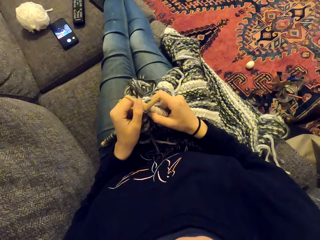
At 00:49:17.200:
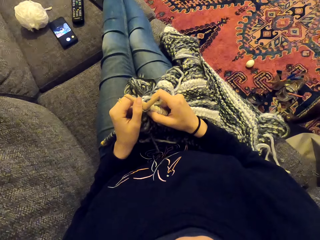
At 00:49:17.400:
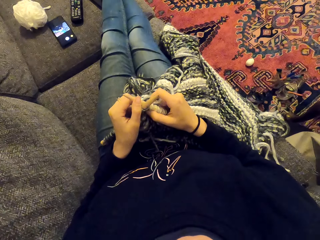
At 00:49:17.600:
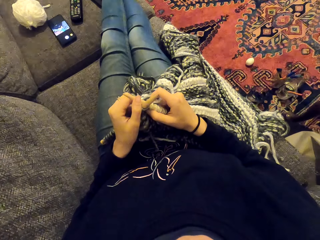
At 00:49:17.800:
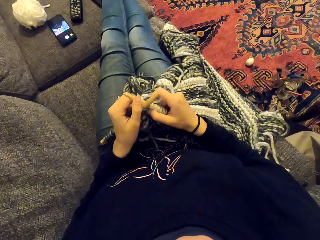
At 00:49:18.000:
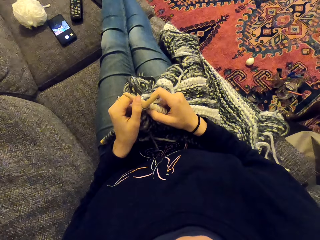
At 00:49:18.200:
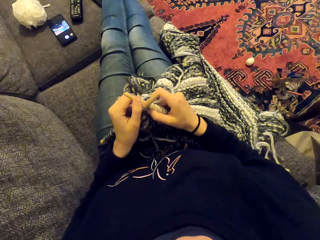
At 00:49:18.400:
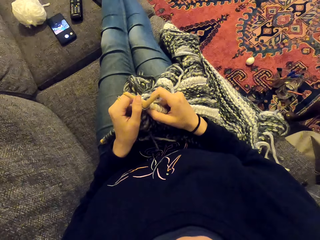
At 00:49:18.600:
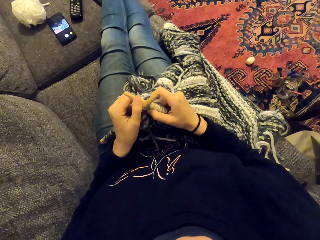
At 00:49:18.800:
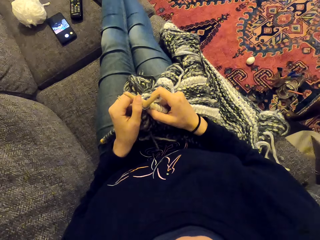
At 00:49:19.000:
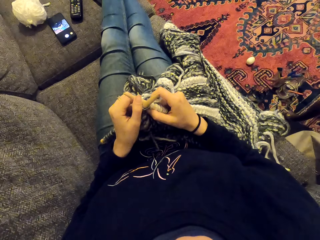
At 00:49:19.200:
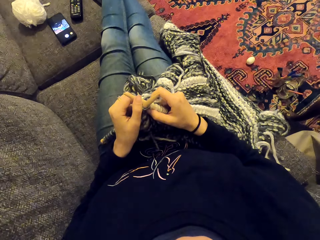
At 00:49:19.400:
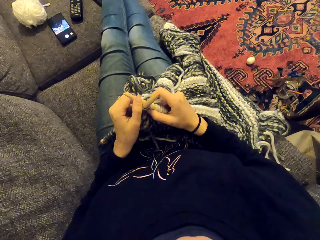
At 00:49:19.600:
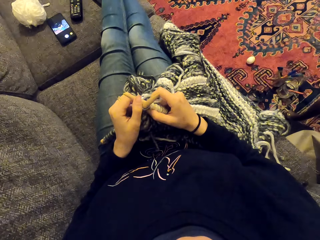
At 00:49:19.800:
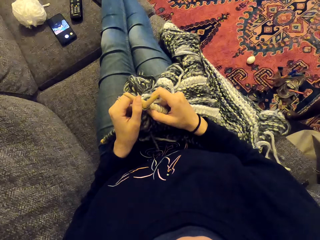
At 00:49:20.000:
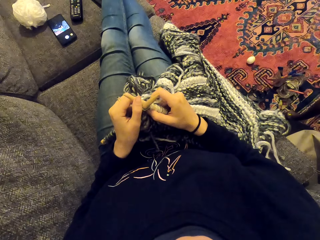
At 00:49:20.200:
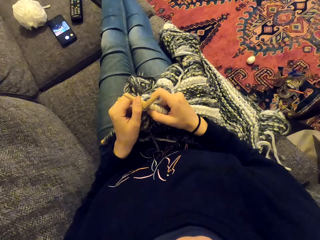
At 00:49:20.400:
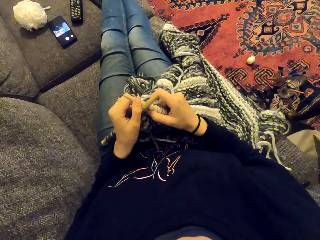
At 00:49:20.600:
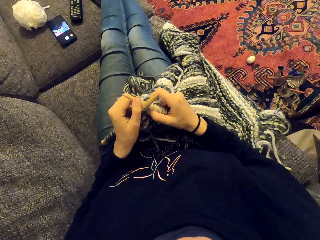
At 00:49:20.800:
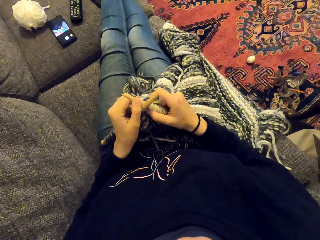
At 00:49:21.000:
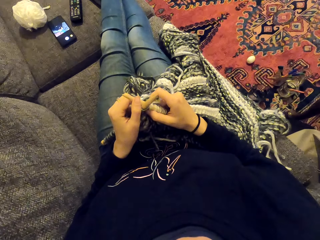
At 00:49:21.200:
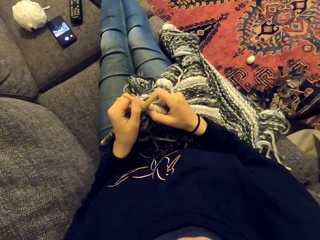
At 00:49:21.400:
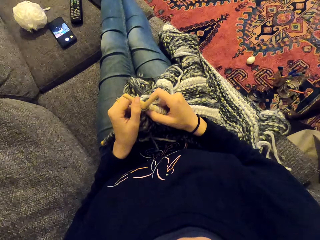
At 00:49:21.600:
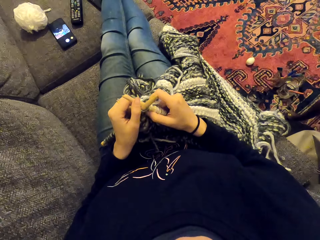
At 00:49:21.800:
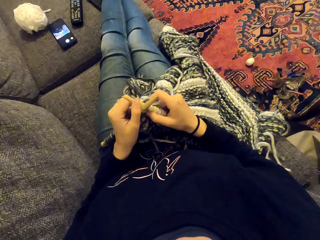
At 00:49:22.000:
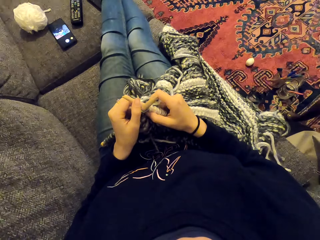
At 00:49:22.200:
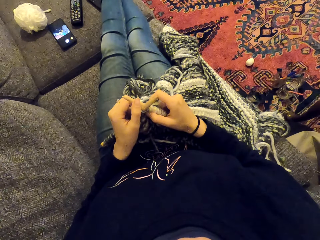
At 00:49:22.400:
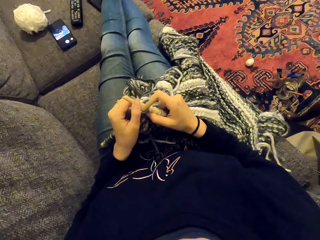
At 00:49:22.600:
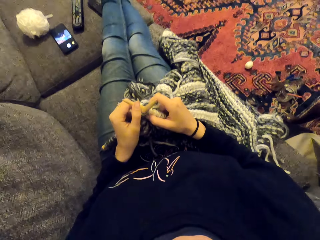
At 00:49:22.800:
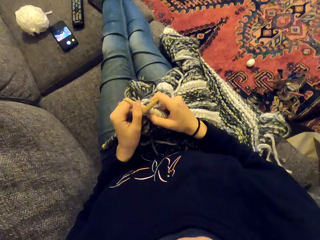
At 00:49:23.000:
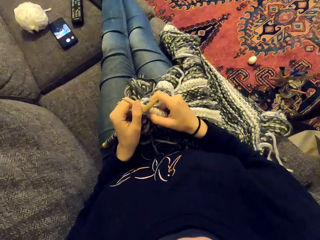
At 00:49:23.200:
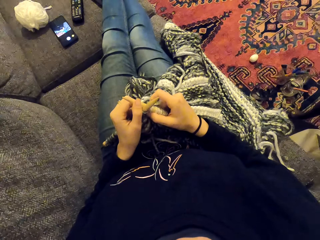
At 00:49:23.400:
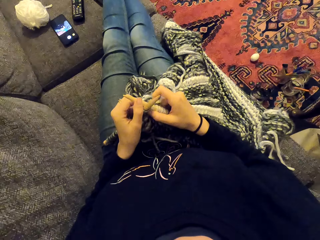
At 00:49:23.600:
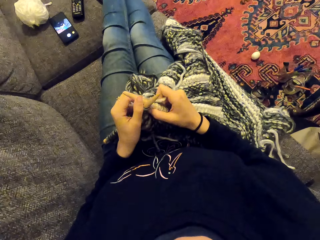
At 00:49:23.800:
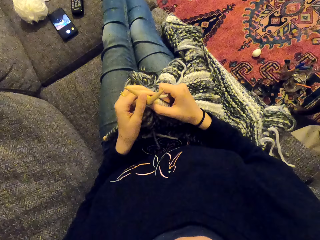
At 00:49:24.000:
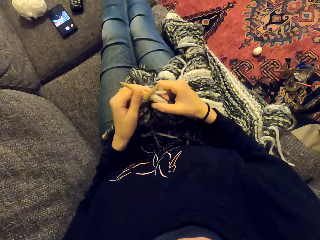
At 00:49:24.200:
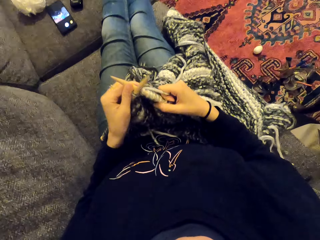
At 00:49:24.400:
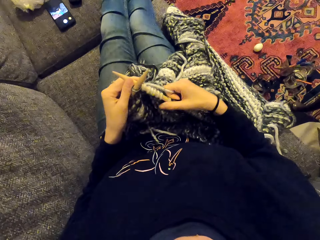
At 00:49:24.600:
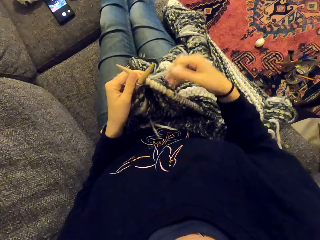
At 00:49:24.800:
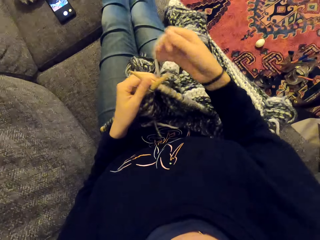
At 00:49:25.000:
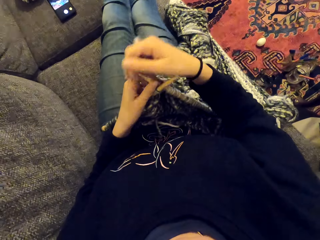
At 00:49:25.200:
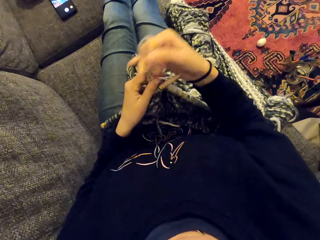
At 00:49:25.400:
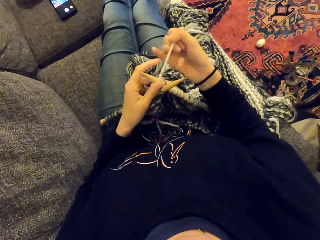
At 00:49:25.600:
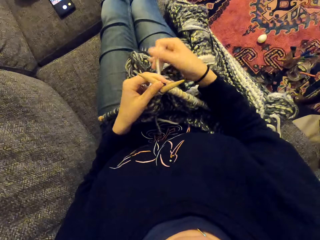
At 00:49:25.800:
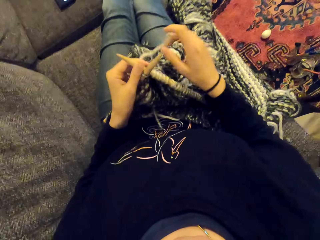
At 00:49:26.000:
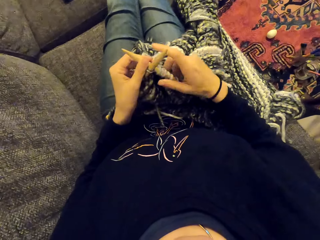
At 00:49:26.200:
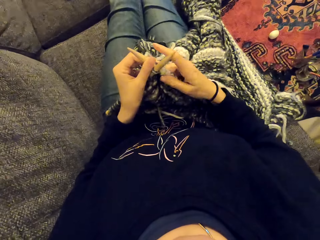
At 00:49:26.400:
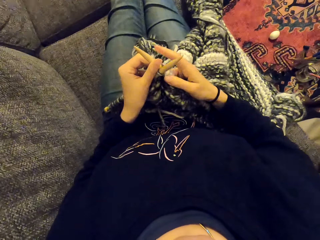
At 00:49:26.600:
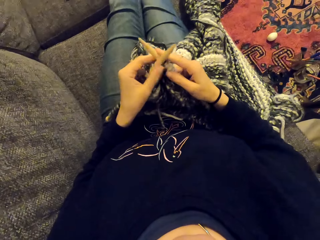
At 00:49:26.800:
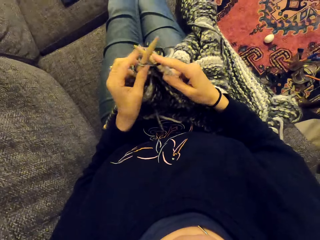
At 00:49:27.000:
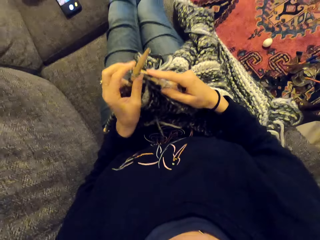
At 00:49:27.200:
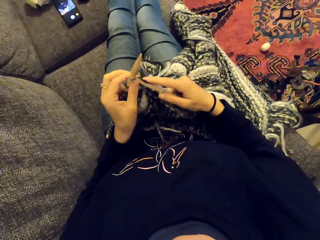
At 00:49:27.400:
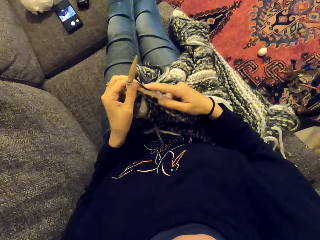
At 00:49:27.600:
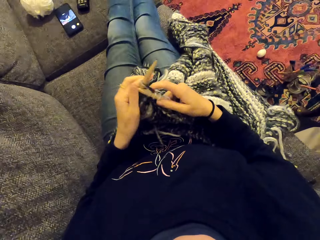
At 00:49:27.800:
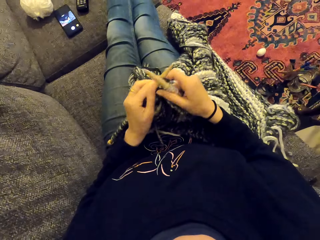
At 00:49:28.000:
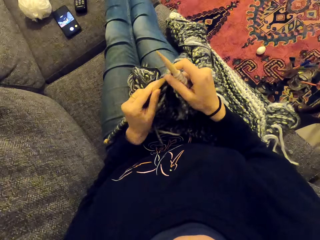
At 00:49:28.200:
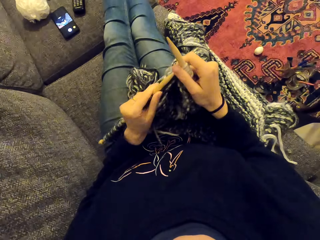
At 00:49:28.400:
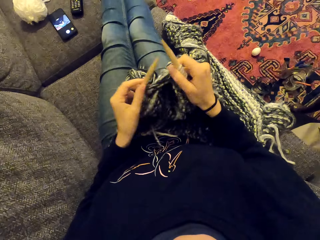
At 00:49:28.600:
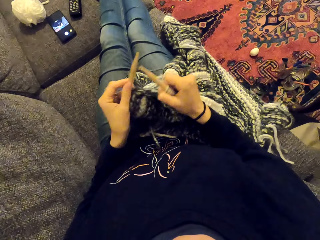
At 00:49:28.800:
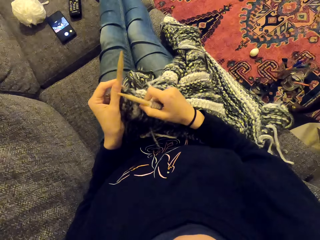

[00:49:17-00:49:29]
The camera wearer stares at something. They laugh with something. They knit the fabric. They sew the piece of cloth.

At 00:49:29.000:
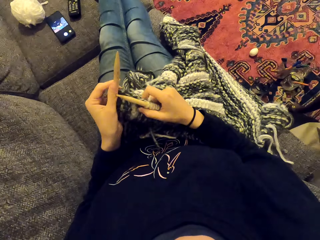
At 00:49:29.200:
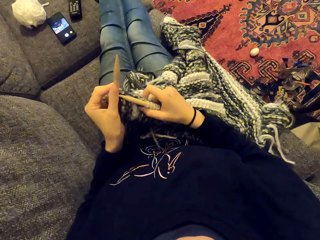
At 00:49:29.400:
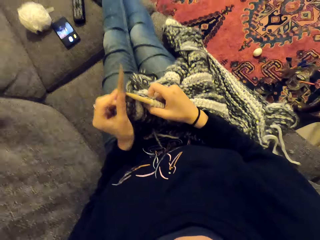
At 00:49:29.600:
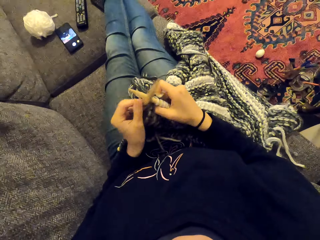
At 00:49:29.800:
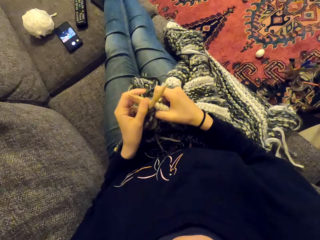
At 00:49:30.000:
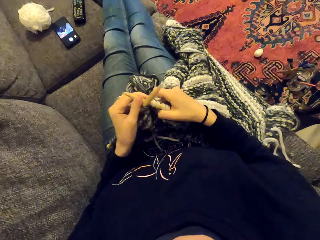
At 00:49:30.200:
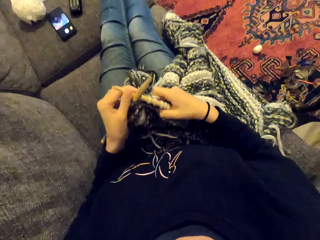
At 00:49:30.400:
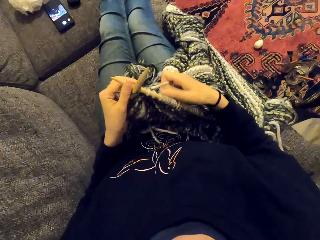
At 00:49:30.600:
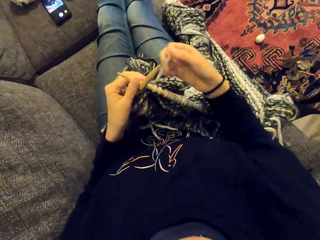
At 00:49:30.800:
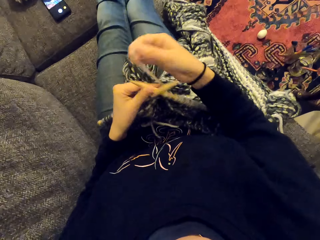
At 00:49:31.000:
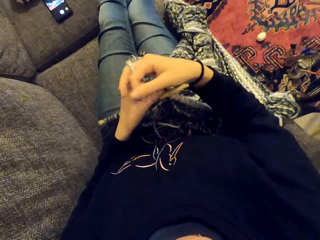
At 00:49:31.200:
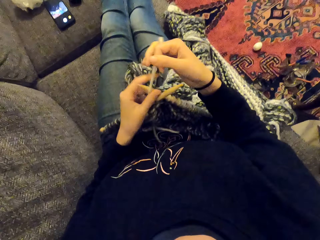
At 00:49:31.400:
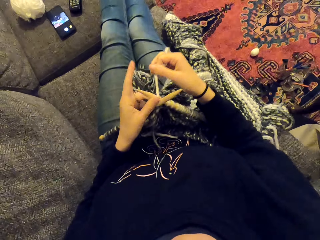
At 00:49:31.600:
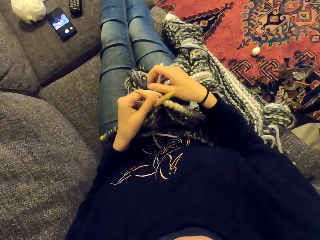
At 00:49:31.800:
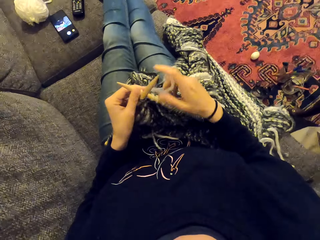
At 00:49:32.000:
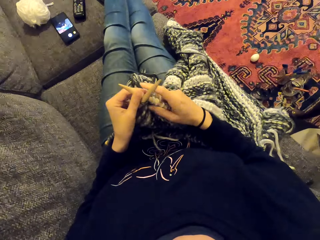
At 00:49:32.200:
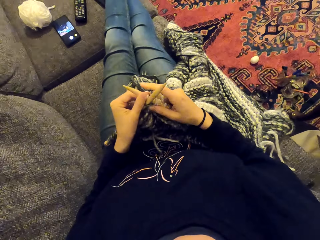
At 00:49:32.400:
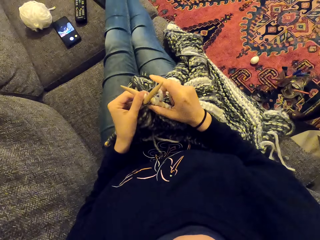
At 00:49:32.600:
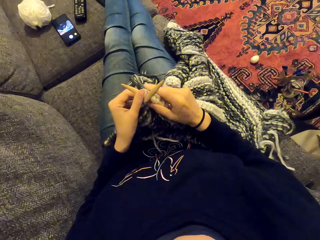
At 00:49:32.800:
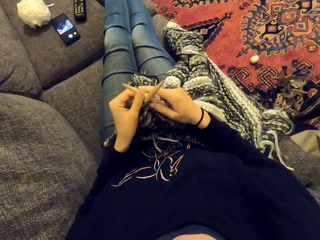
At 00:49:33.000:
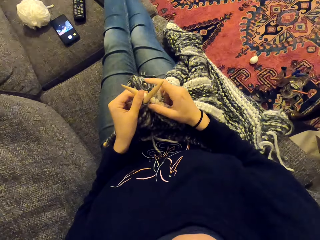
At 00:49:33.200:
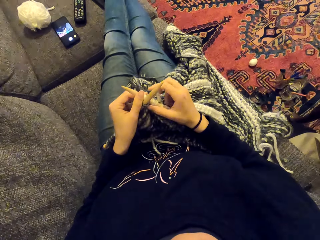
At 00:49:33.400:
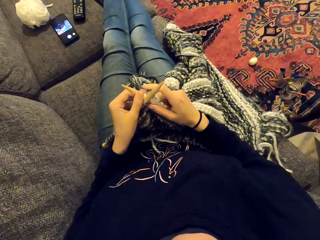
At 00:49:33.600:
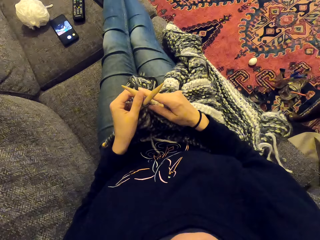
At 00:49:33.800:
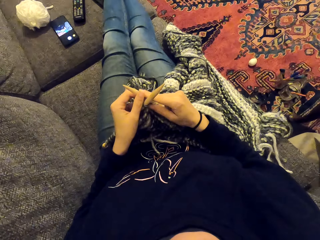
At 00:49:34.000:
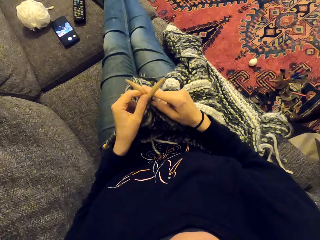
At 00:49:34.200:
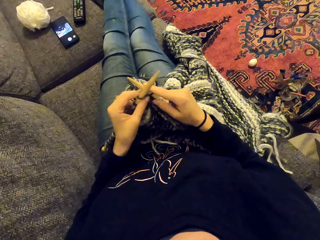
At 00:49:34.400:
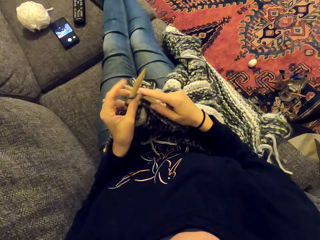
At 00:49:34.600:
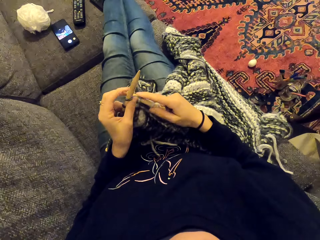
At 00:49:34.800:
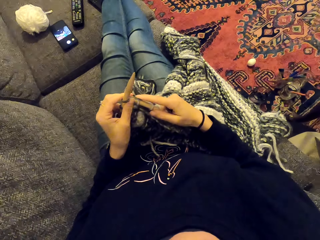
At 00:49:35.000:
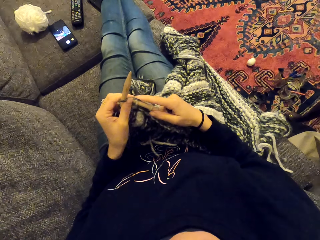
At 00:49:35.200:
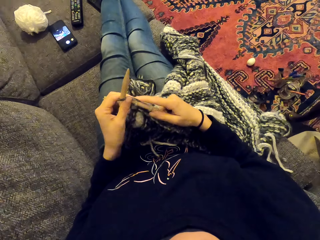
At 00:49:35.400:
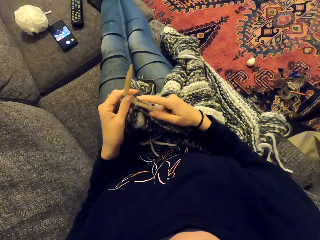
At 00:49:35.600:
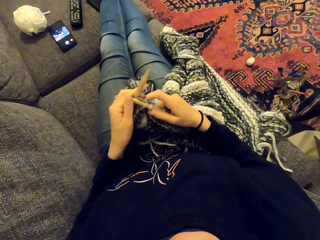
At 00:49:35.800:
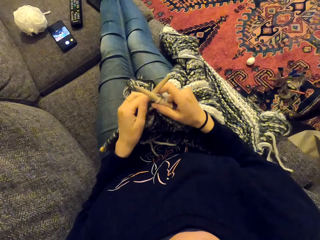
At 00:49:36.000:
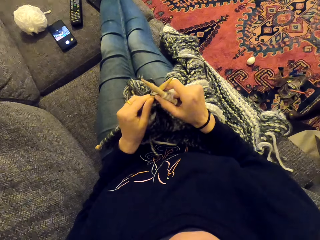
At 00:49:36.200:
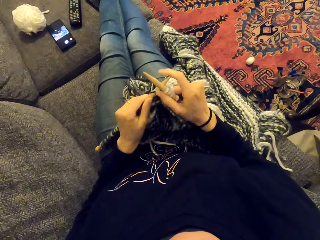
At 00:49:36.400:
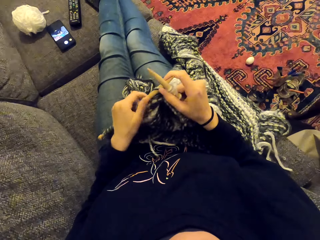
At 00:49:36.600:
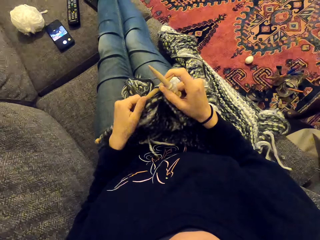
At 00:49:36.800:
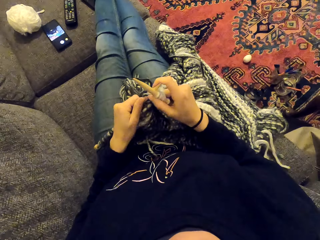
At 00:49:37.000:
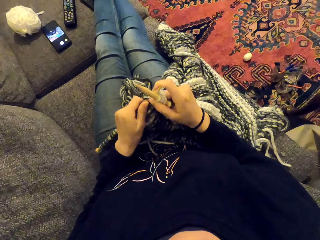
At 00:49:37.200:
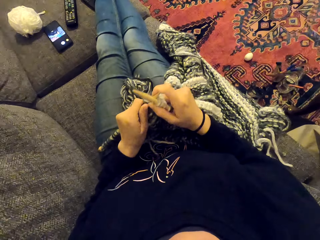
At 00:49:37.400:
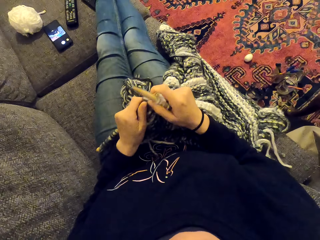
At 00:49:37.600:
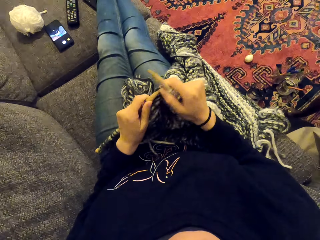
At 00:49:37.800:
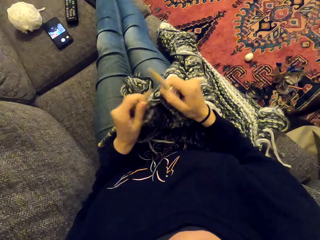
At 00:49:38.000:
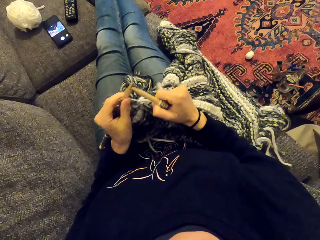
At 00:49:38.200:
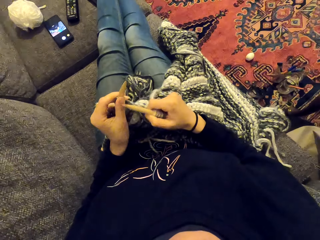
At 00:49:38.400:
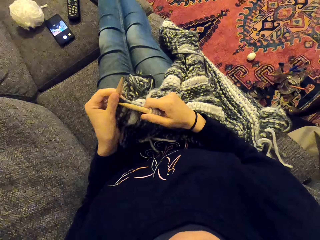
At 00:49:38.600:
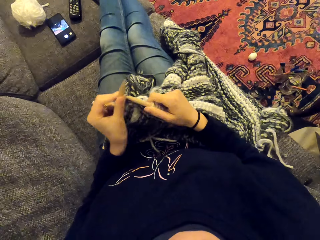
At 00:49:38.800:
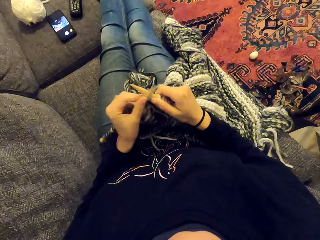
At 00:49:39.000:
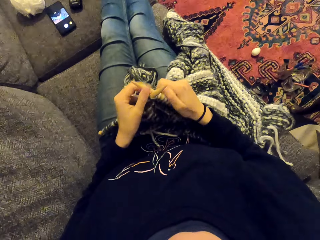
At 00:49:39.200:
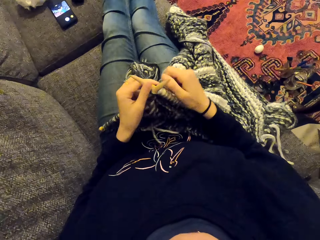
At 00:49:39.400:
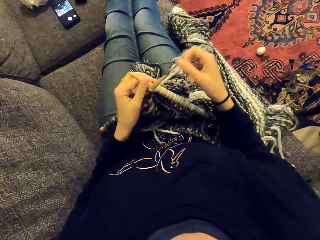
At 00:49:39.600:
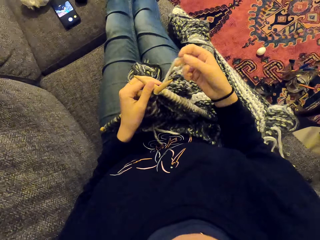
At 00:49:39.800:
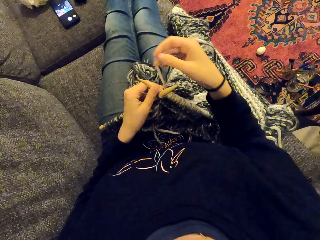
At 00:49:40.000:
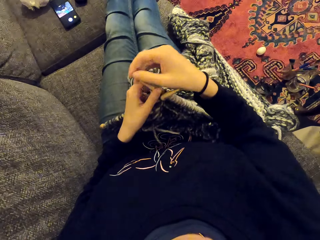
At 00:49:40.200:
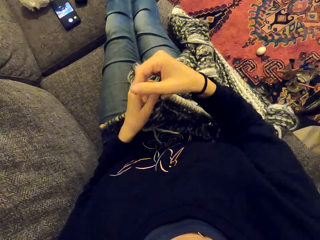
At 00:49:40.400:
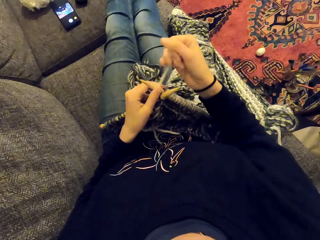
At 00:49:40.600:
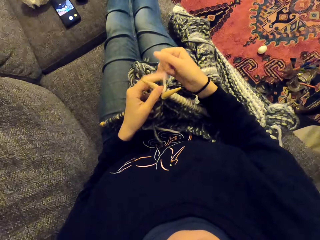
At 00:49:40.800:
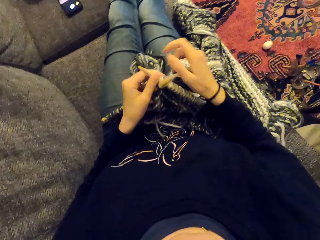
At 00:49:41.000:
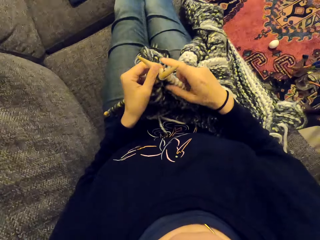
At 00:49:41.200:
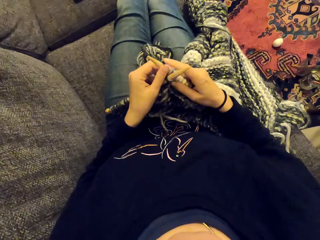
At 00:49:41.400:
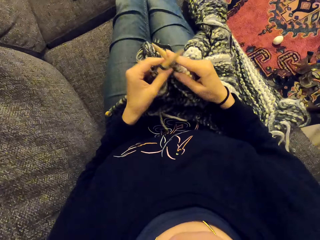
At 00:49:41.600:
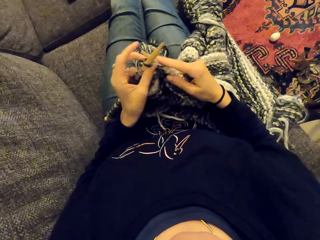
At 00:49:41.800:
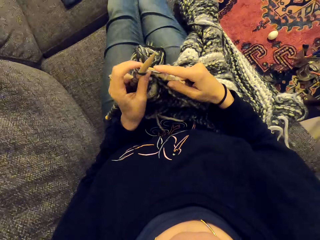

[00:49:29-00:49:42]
The camera wearer laughs with something. They sew the piece of cloth.
